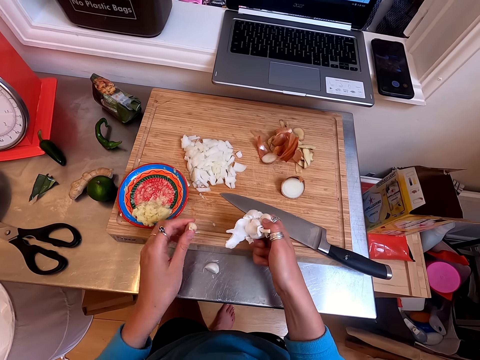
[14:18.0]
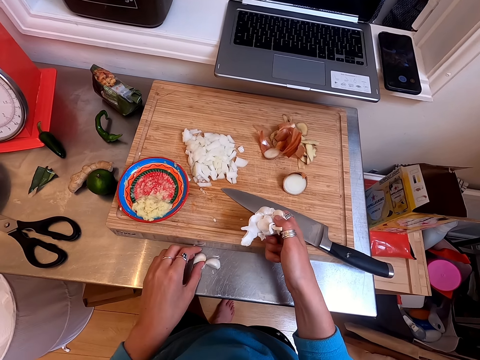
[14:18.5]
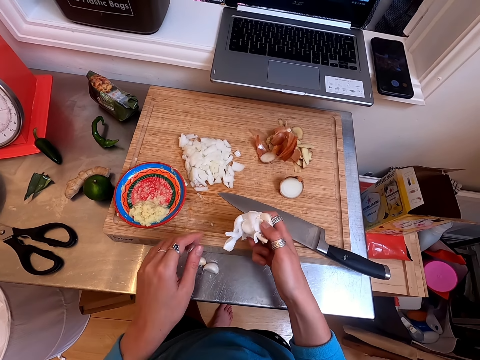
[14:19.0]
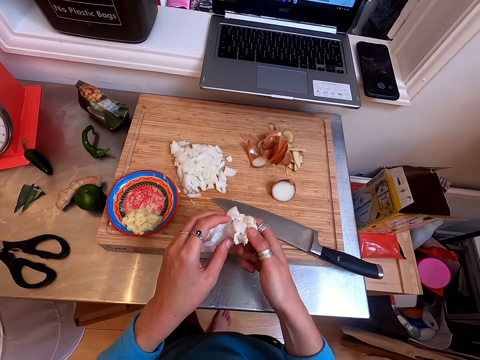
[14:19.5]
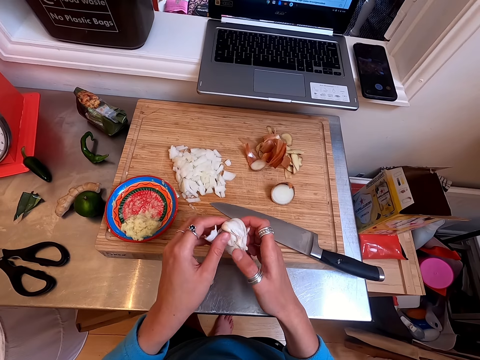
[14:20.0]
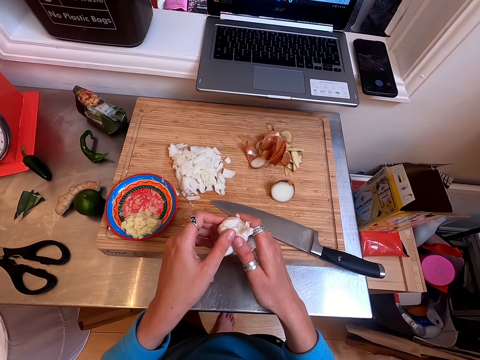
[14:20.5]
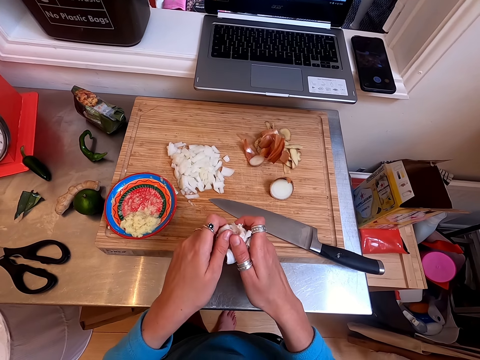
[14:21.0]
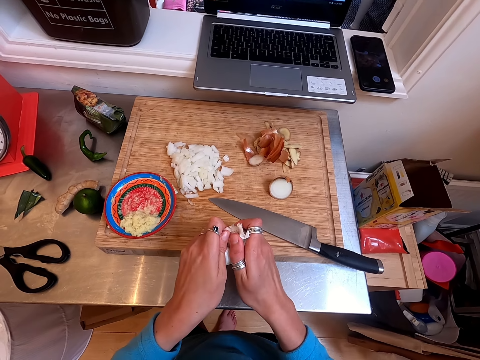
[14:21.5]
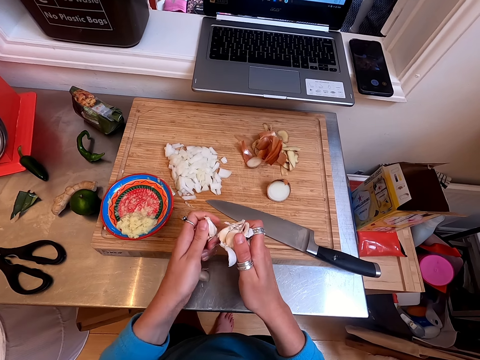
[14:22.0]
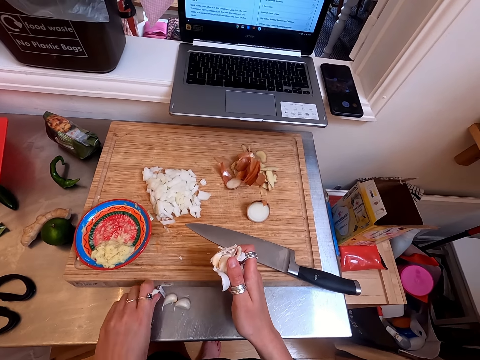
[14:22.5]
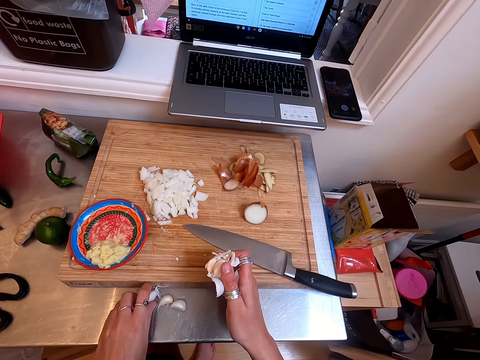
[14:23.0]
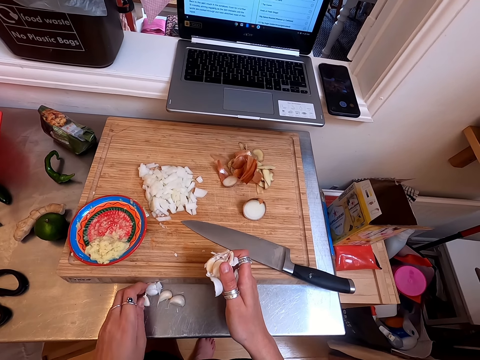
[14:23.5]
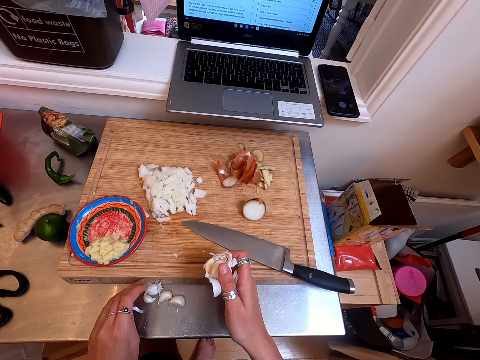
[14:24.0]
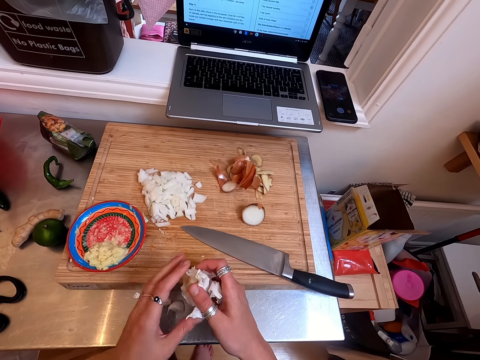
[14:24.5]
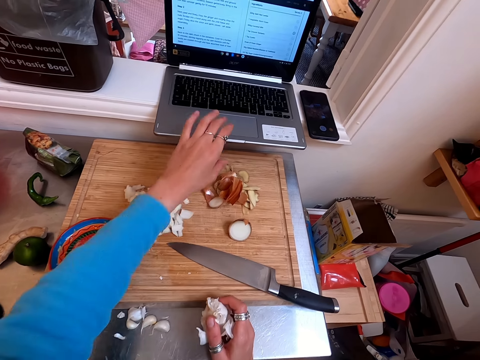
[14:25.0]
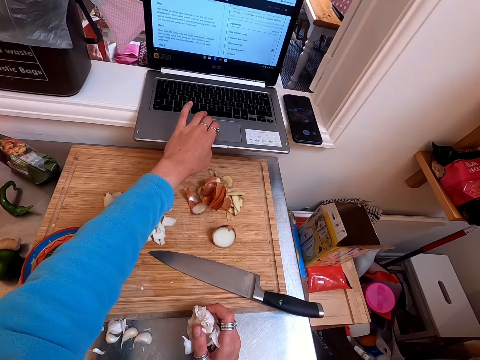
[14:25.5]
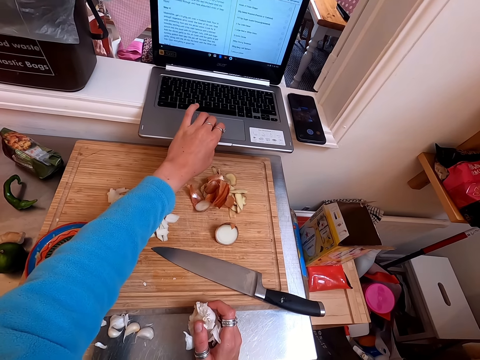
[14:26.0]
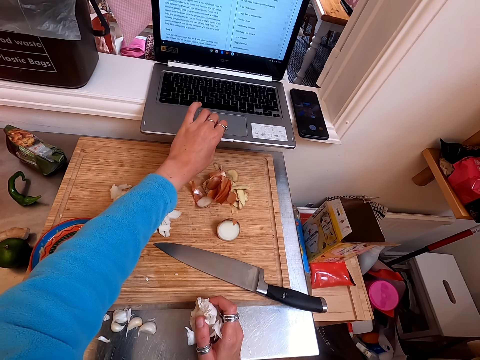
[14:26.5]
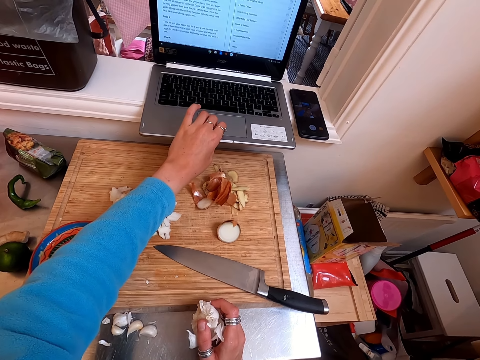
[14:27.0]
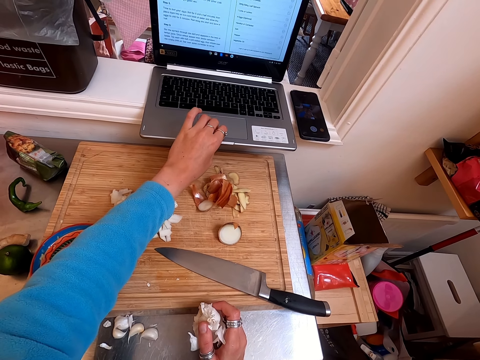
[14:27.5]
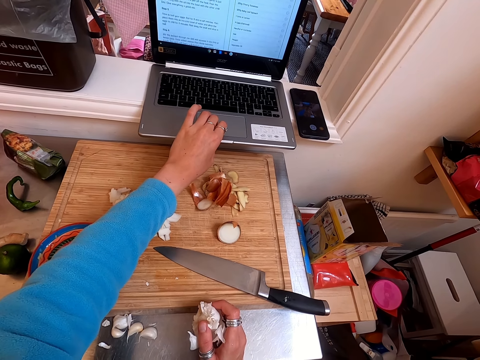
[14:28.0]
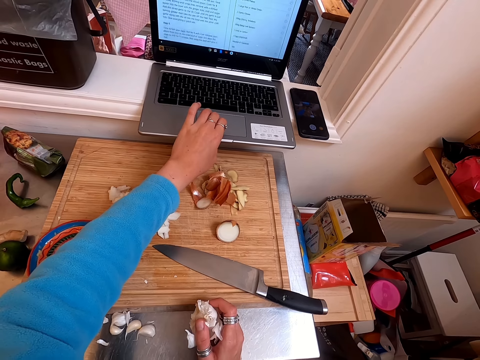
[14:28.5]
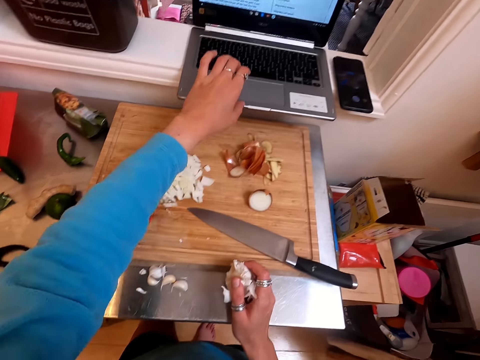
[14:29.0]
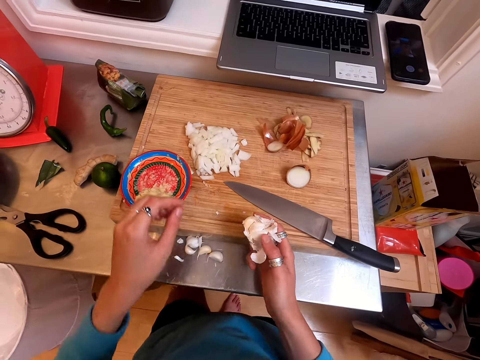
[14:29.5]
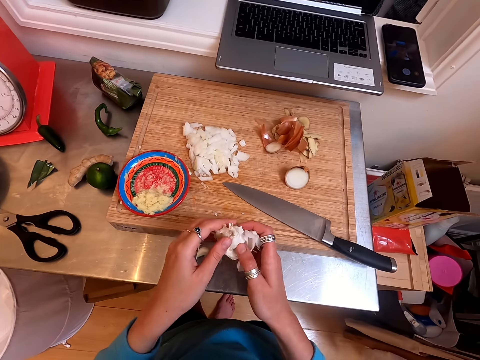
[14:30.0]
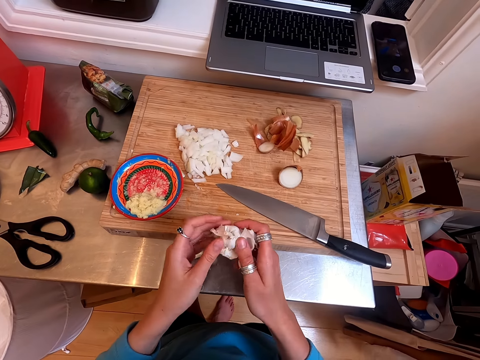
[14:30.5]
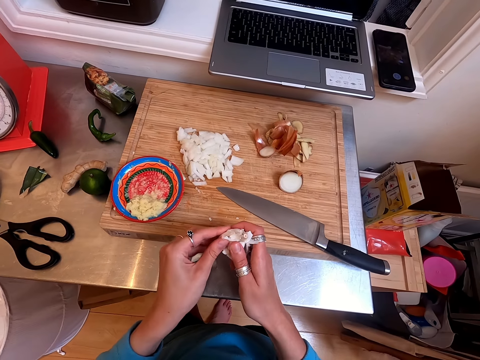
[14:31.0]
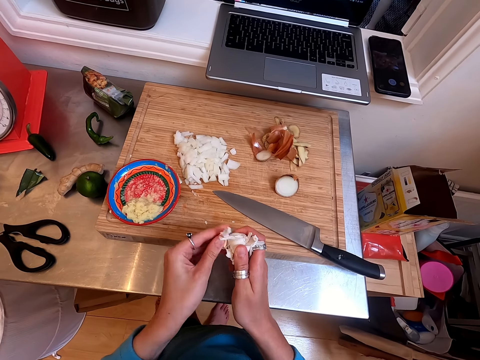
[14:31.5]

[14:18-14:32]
The camera wearer drops the garlic. They turn the garlic. They separate part of the garlic. They drop the garlic. They operate a laptop. They touch the laptop with left hand. They divide the garlic into garlic cloves with hands.

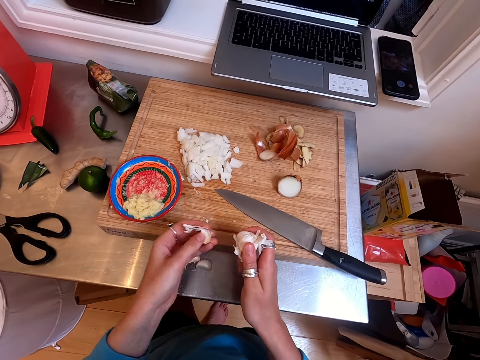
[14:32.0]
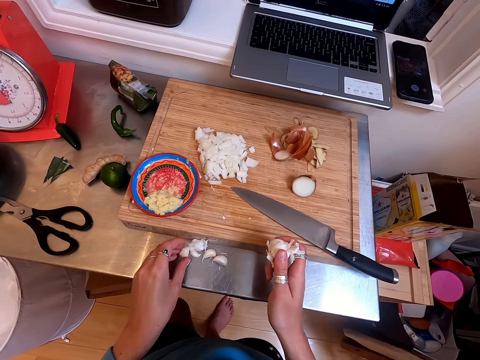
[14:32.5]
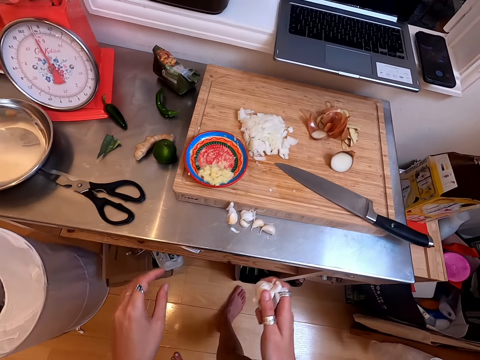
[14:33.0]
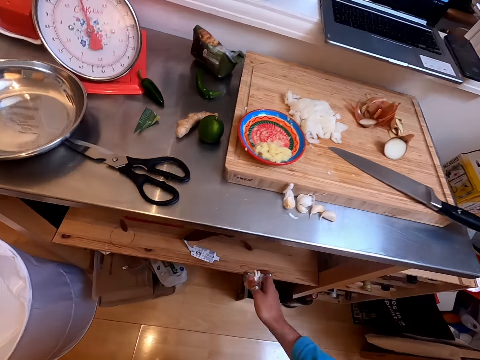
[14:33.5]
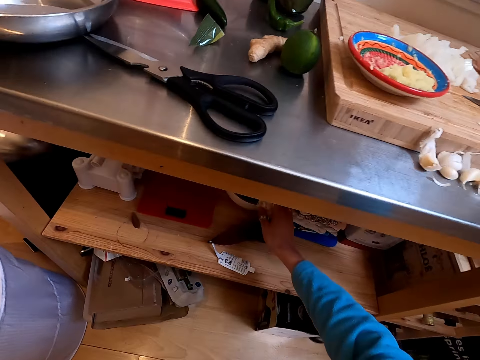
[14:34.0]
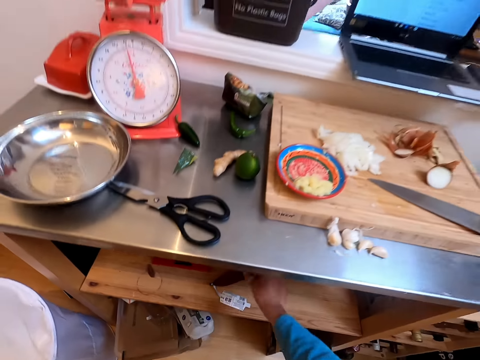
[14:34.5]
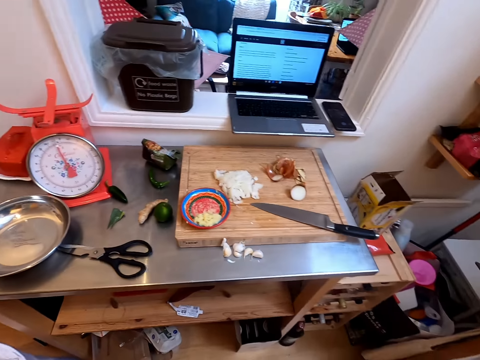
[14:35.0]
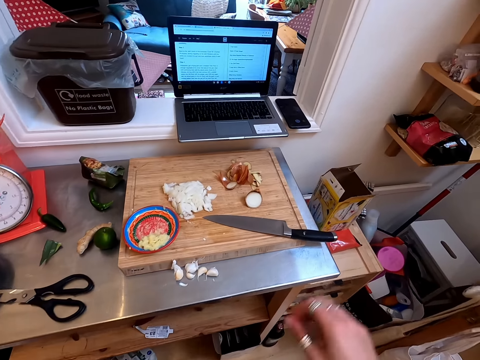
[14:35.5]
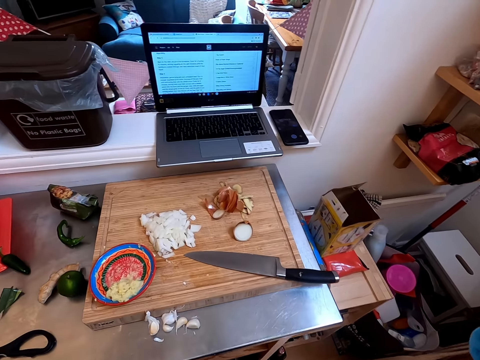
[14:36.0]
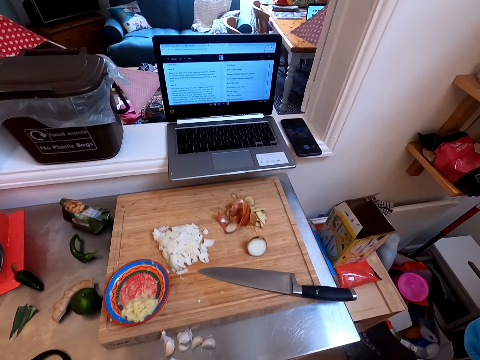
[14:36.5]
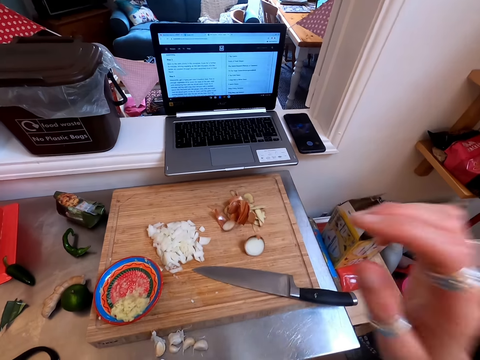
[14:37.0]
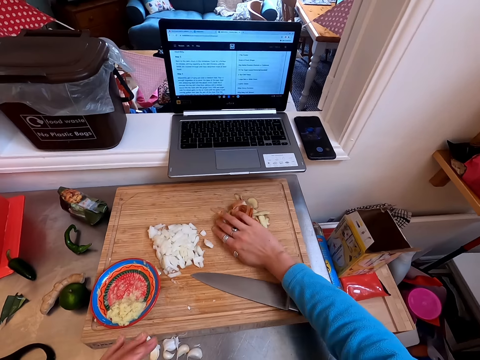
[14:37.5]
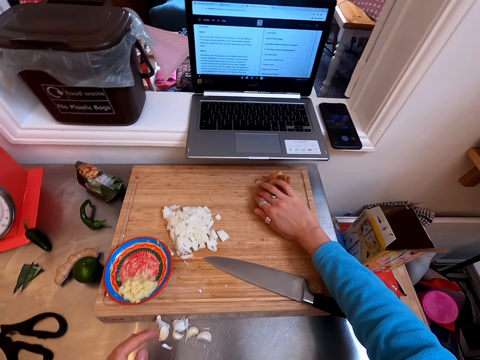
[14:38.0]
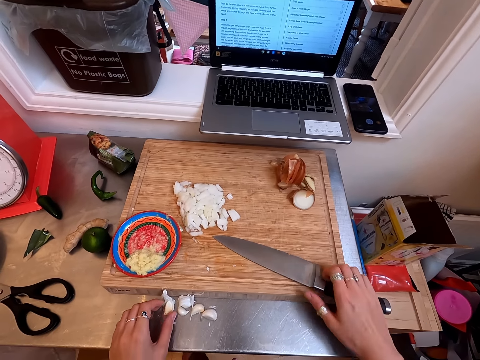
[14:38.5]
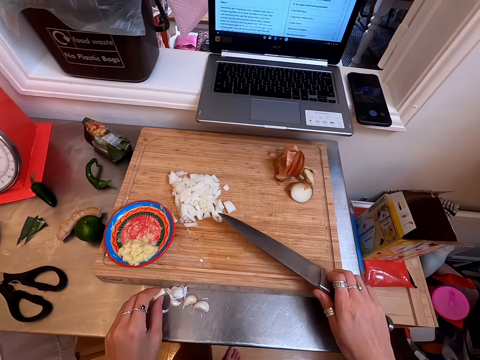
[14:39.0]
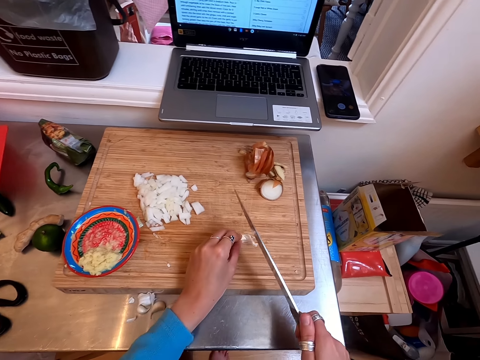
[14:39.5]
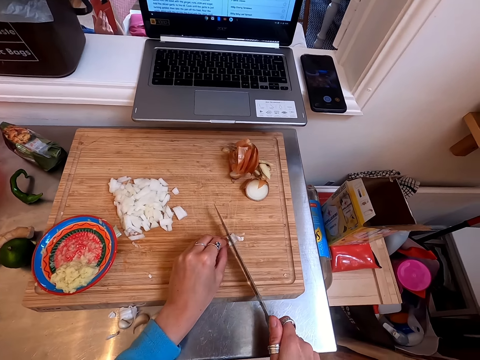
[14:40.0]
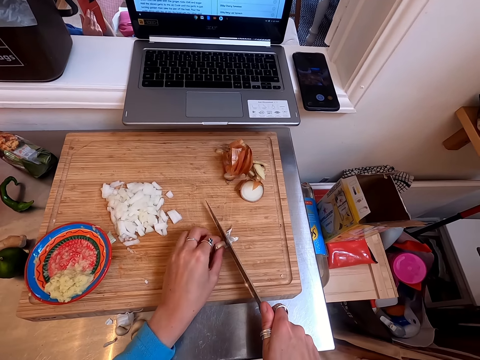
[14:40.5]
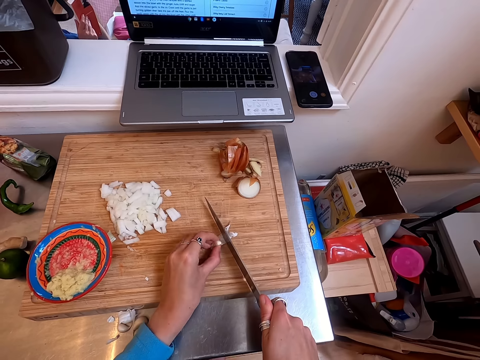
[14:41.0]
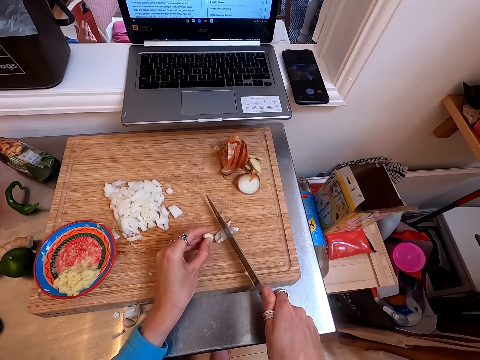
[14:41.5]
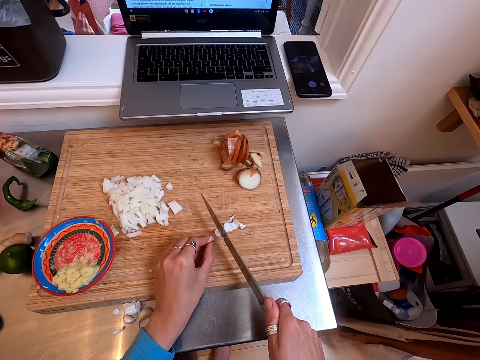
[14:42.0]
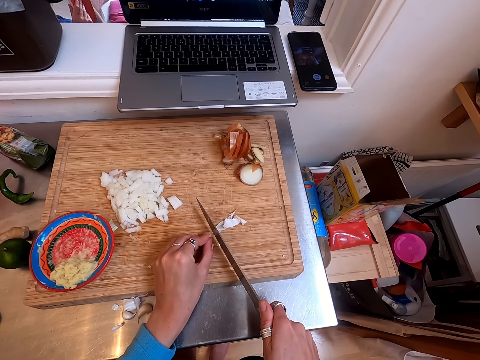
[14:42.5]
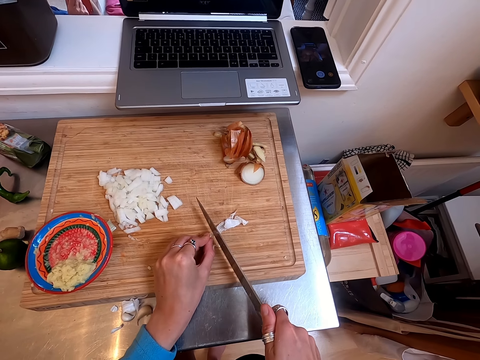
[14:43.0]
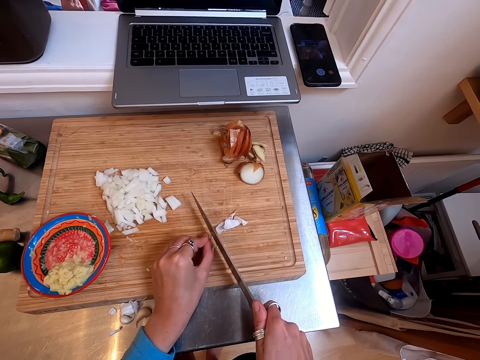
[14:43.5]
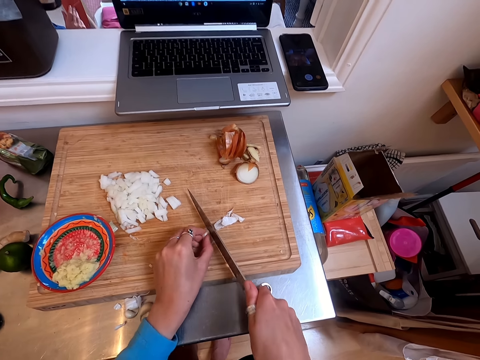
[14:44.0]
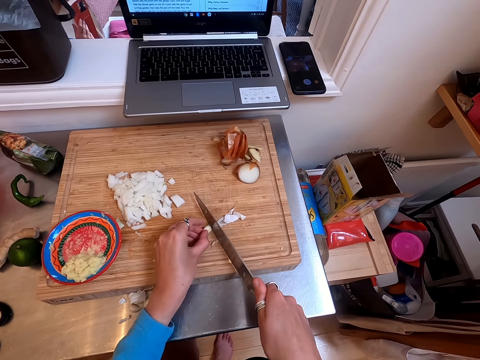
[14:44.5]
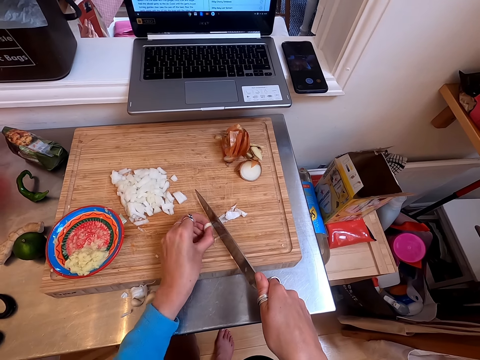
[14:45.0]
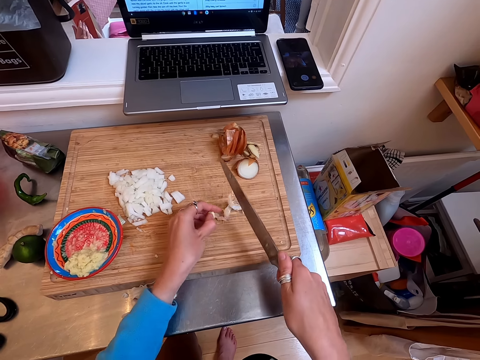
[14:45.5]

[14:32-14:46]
The camera wearer drops the garlic. They bend next to the counter top. They drop the garlic. They return the garlic below a table. They look around. They put onions aside with right hand. They pick the garlic. They pick up a knife. They put the garlic on the chop board. They peel garlic cloves with the knife on a cutting board. They cut the garlic.
